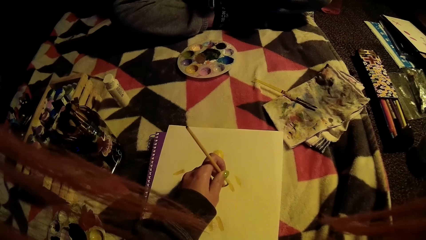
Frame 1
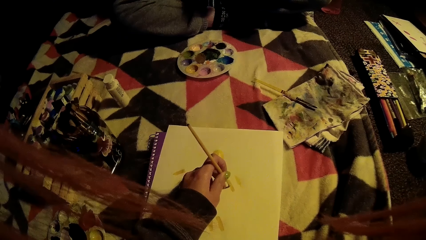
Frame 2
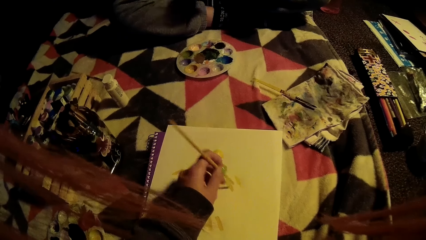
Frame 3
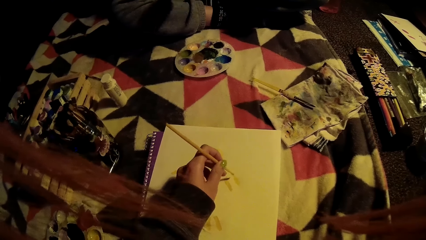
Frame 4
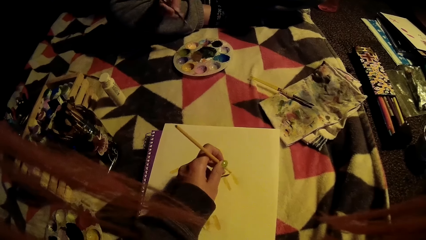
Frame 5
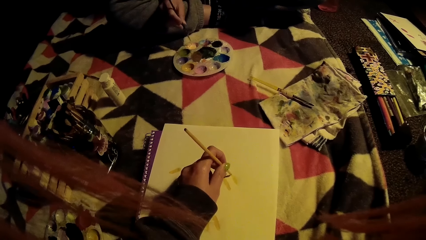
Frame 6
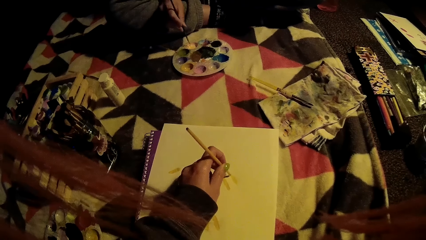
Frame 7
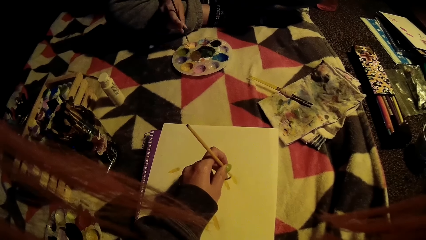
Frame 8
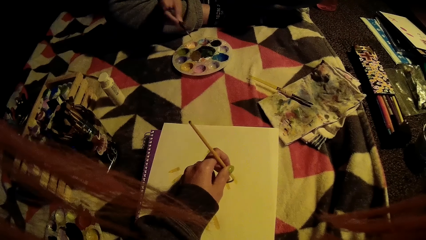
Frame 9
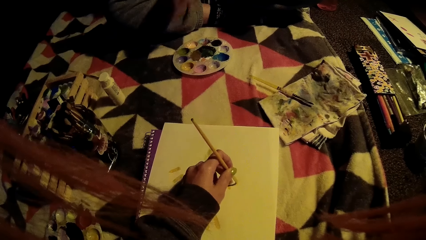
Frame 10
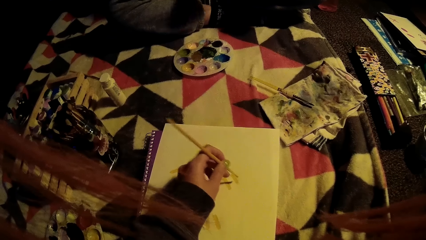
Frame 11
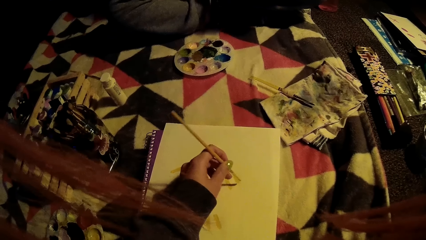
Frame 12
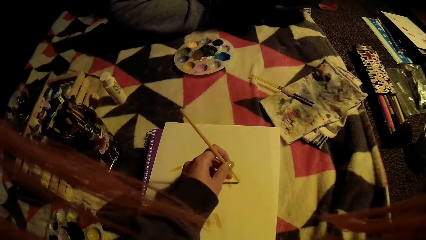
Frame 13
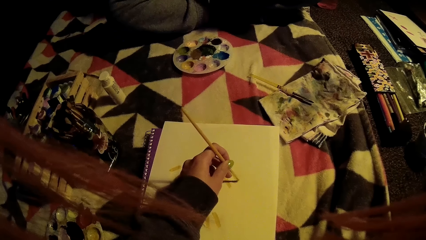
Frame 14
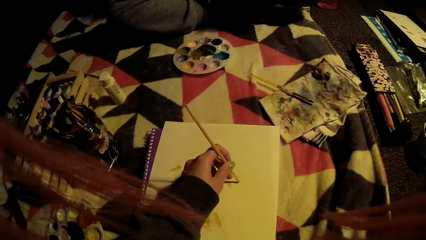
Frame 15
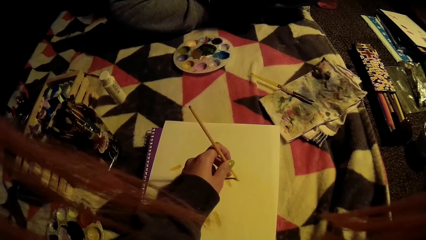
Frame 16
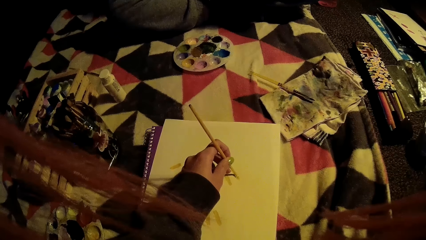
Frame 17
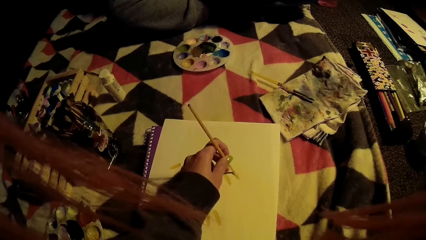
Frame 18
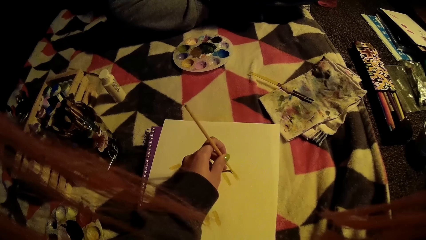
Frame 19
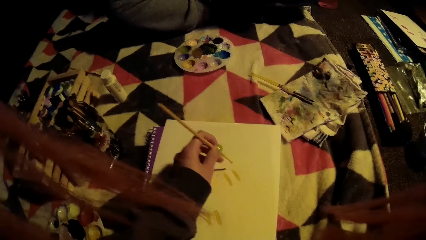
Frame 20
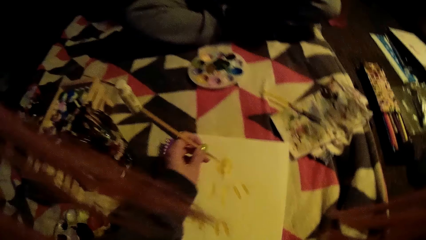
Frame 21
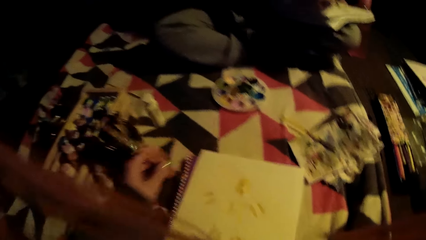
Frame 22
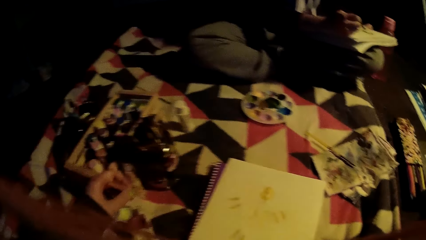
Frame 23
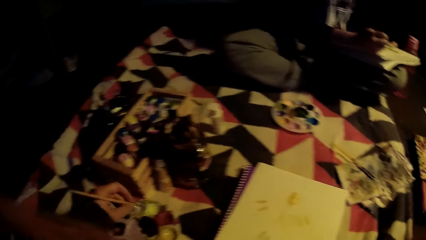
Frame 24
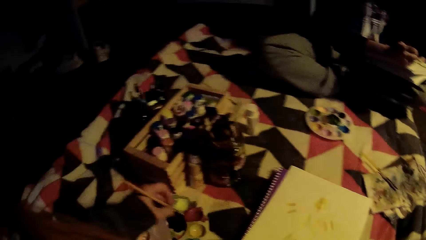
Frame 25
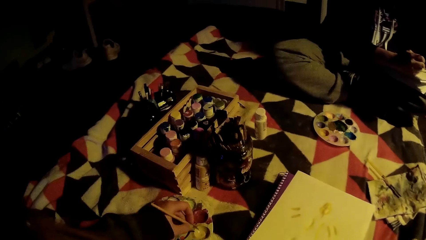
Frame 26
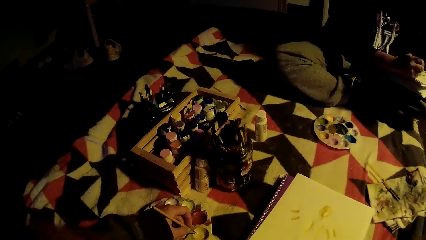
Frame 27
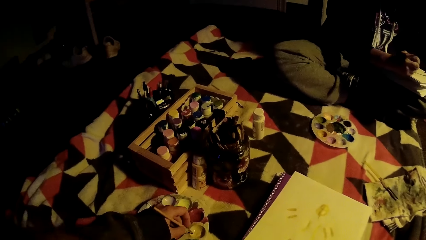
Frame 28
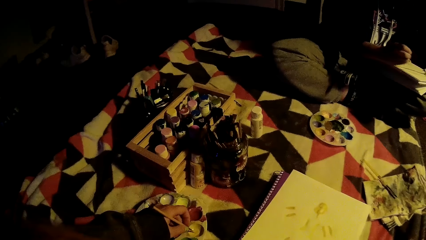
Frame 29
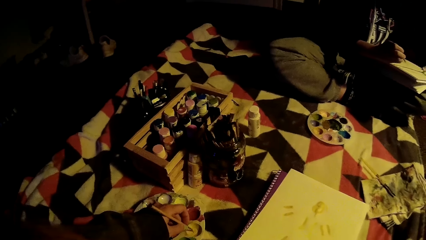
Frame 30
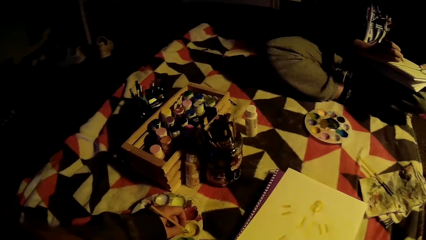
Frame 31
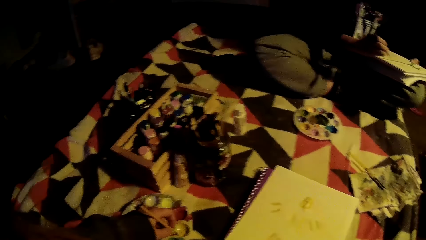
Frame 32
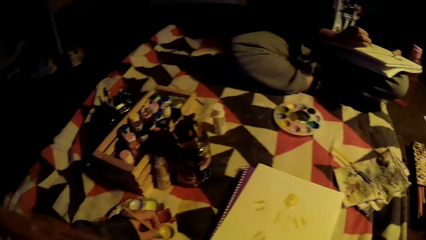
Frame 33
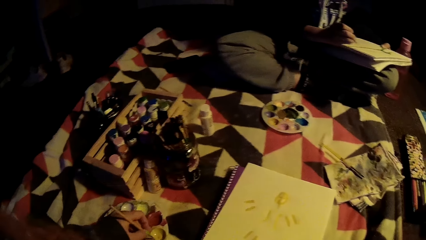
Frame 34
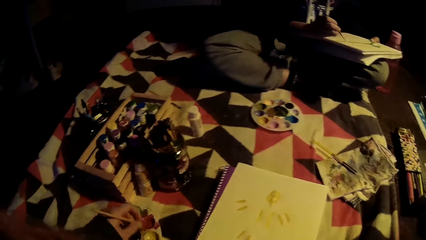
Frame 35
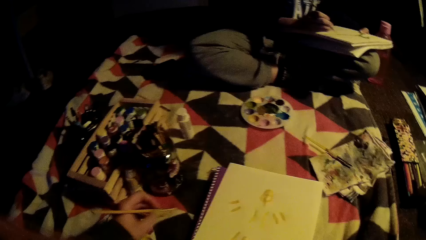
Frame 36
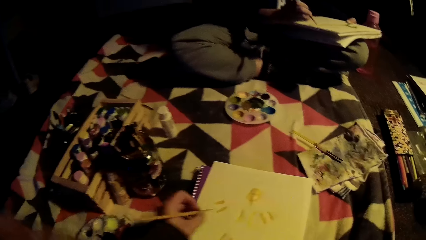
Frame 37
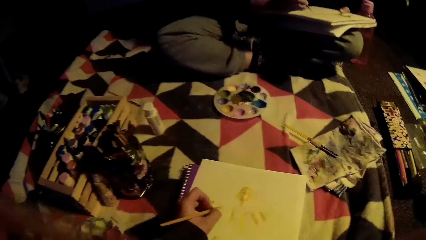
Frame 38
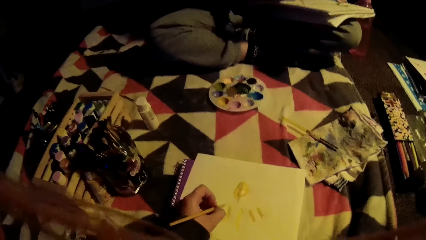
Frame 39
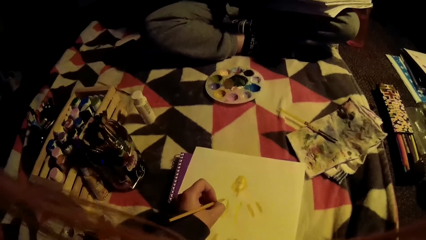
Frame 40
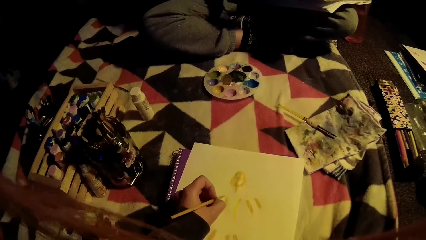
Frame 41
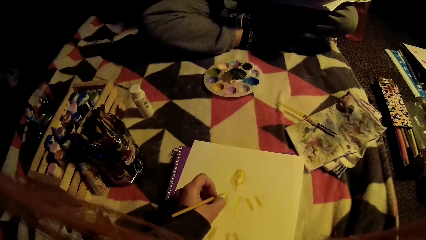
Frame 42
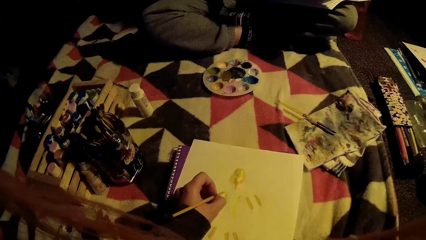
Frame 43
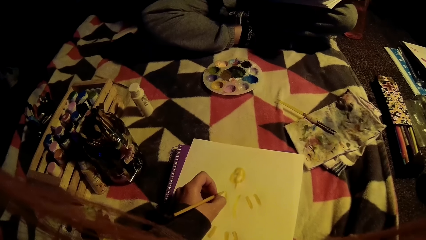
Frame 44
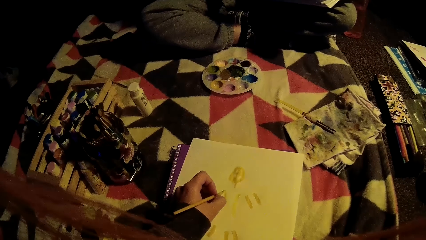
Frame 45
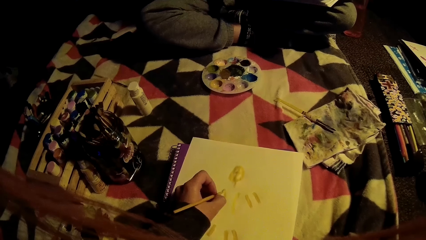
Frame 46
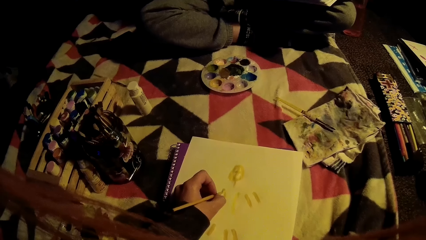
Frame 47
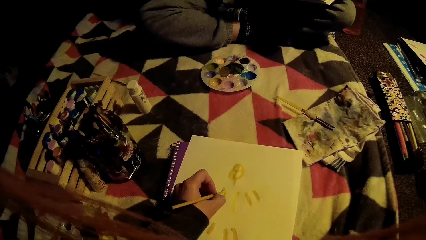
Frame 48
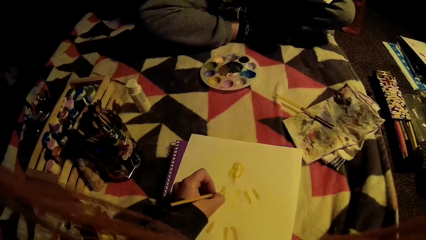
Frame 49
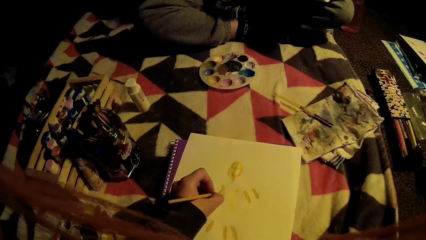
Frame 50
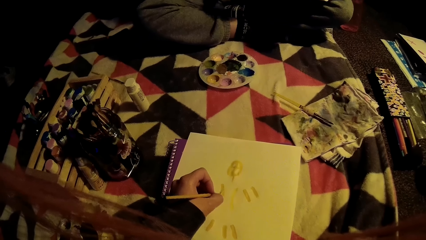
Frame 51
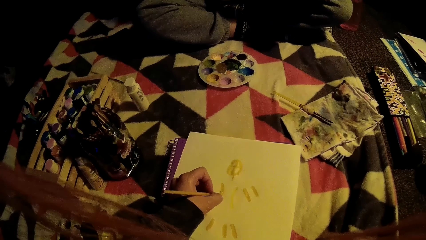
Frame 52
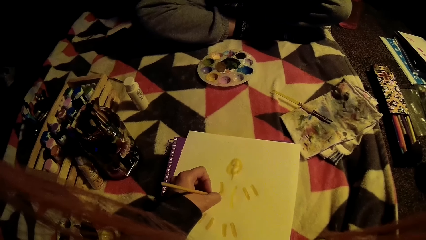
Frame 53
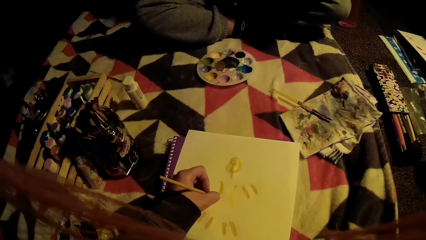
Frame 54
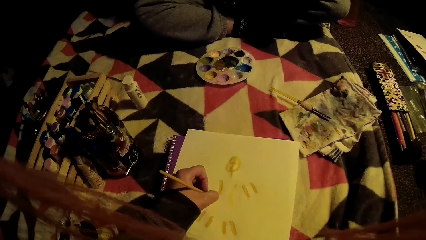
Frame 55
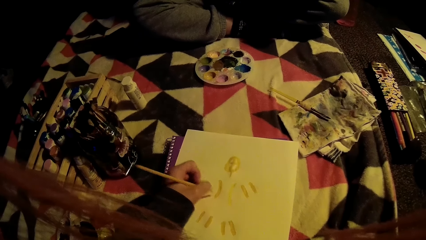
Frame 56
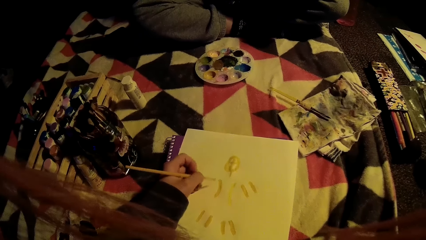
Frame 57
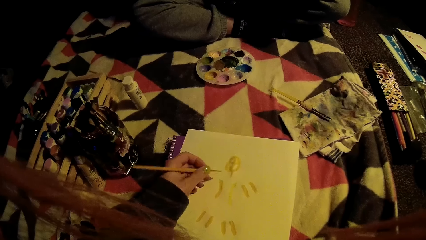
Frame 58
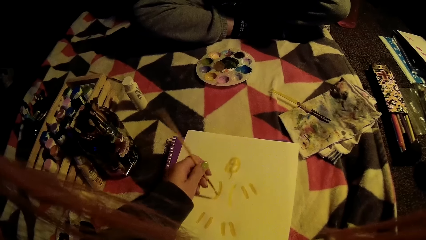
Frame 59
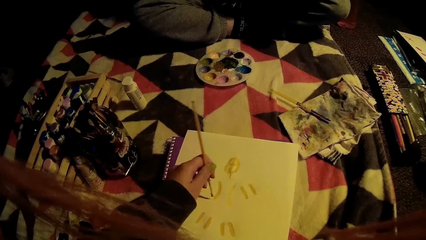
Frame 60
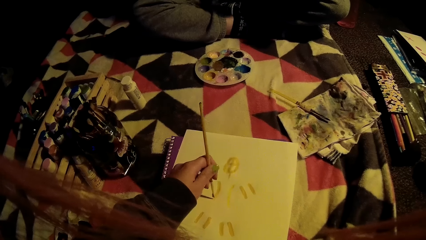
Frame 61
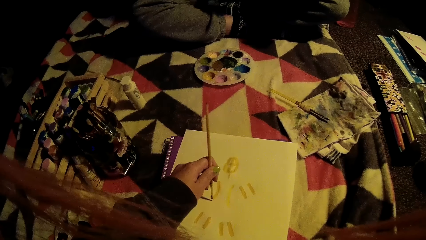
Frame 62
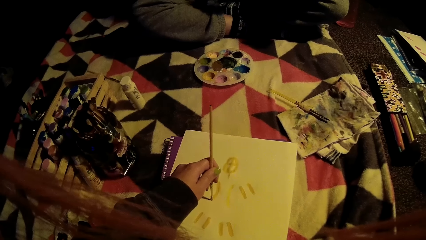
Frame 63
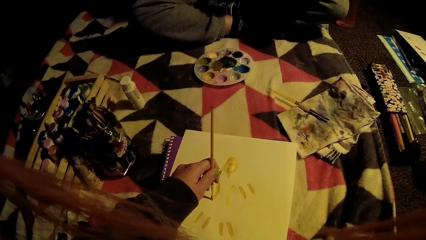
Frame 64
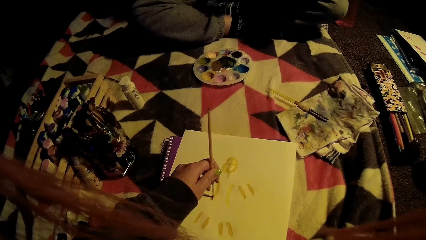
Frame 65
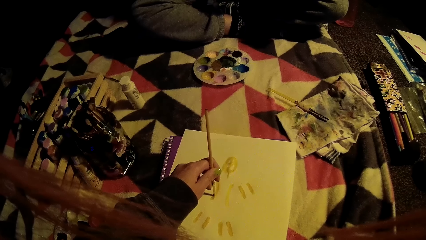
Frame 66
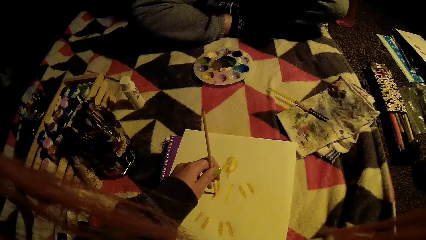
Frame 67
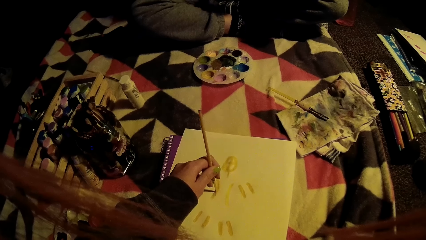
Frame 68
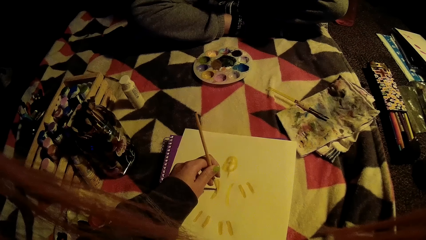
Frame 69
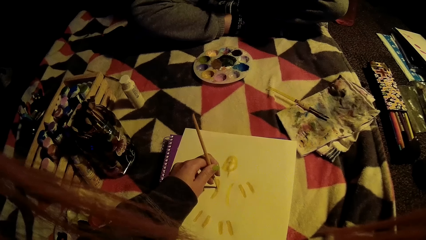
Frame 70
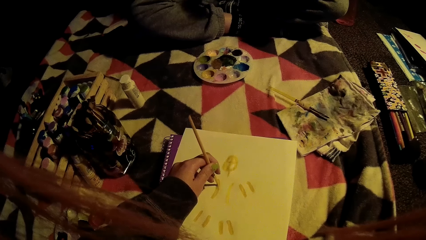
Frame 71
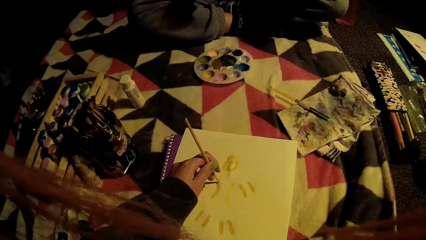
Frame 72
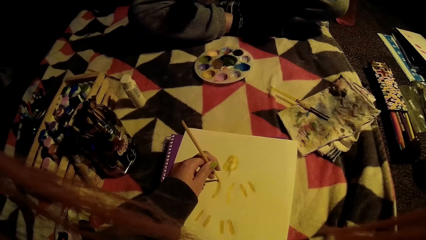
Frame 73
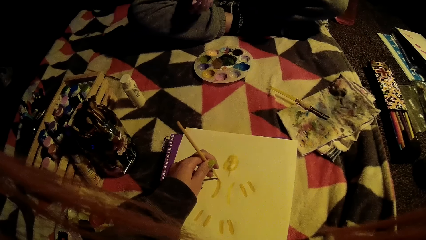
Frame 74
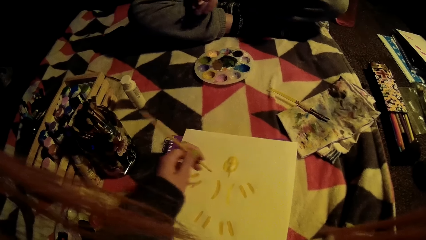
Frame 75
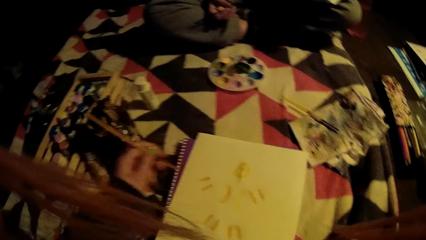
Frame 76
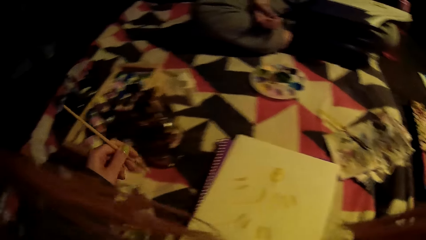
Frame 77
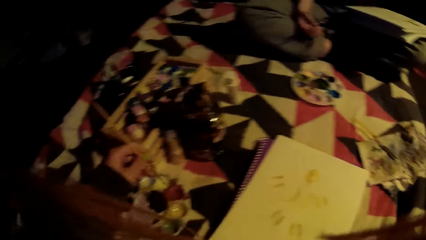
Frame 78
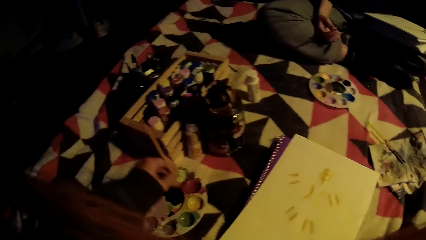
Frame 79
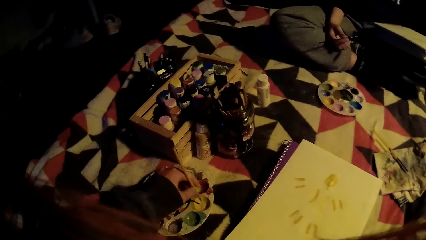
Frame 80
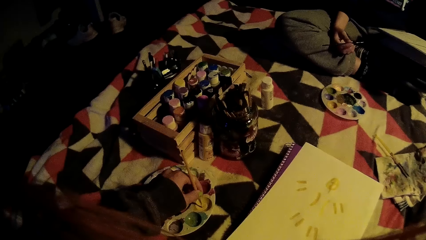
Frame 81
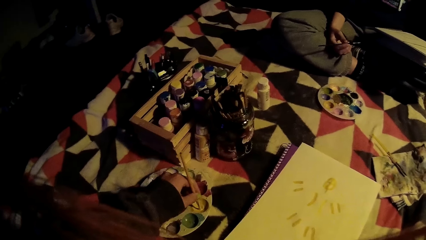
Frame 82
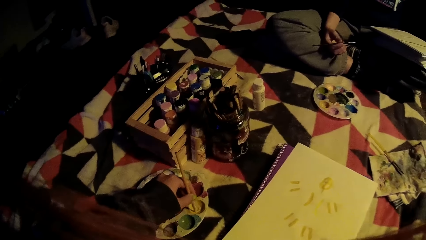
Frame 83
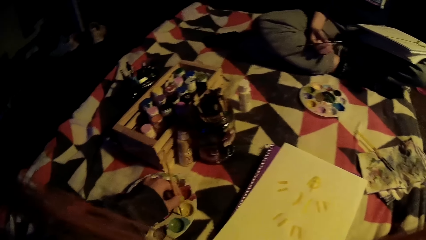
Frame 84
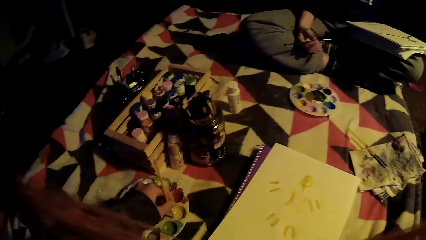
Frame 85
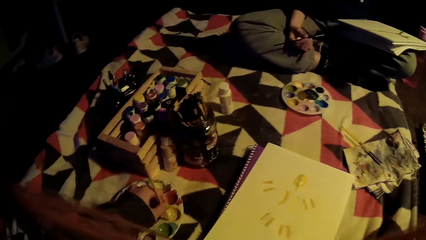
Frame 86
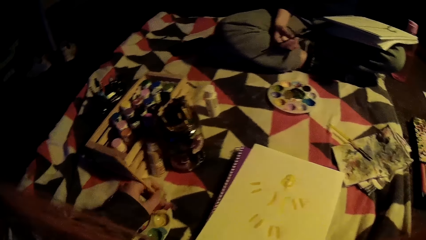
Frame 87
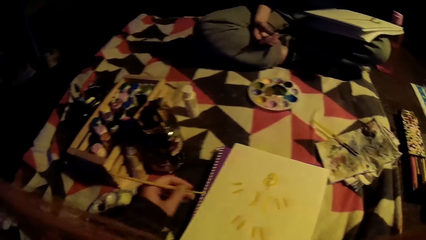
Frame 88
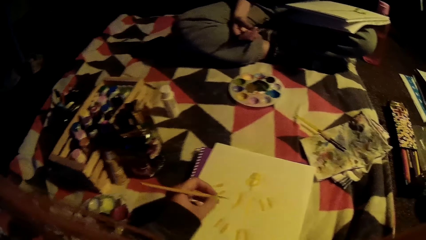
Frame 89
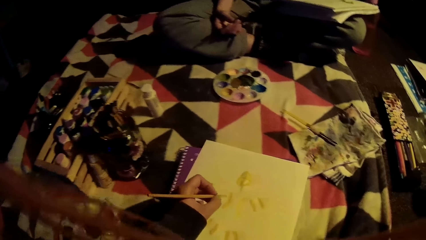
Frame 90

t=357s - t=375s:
The camera wearer dips the paint brush in the paint. A person draws a picture. The camera wearer paints on the art book with the paint brush. They dip the paint brush in the paint.
